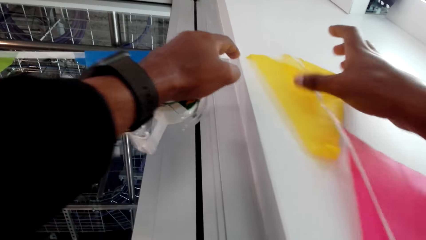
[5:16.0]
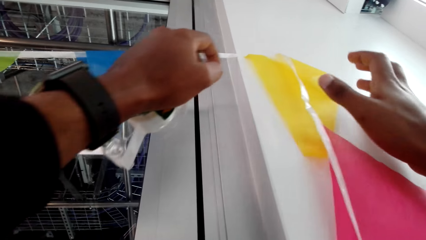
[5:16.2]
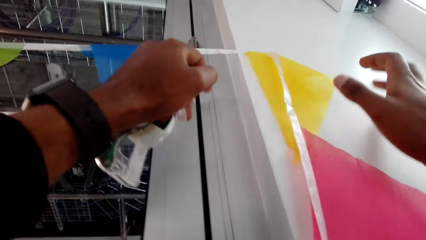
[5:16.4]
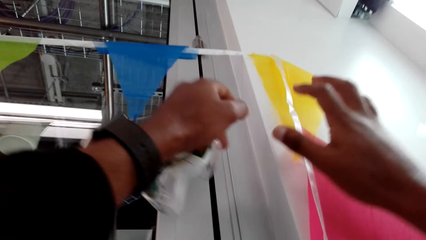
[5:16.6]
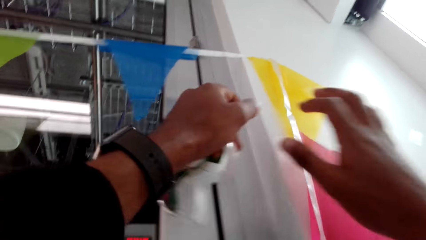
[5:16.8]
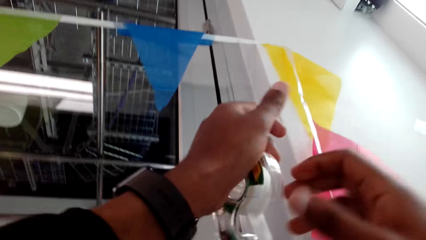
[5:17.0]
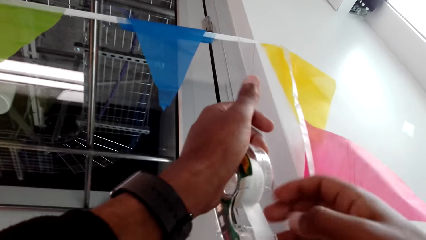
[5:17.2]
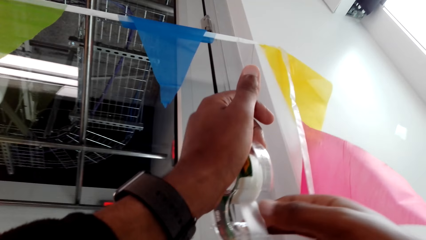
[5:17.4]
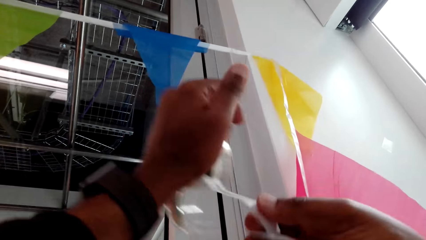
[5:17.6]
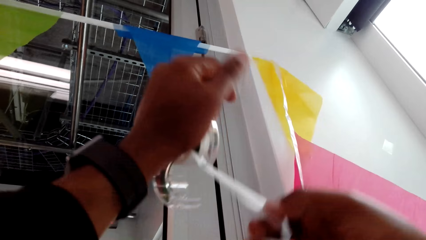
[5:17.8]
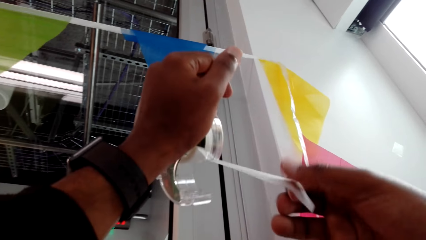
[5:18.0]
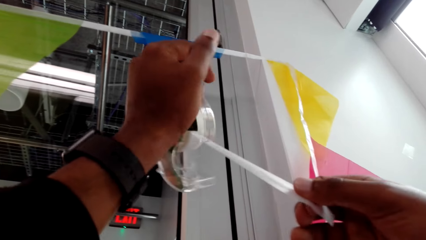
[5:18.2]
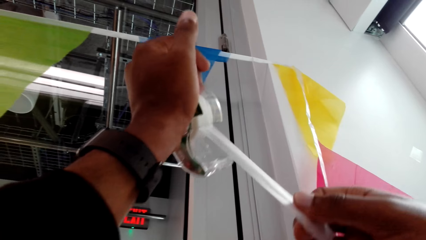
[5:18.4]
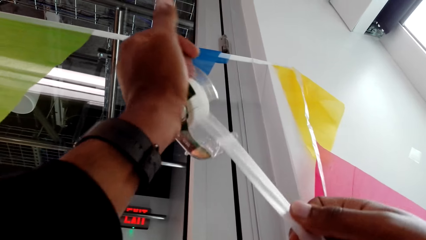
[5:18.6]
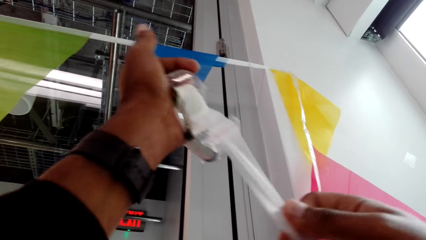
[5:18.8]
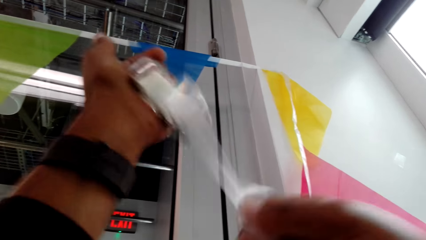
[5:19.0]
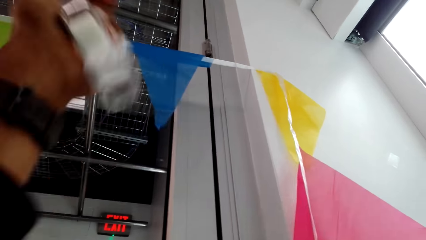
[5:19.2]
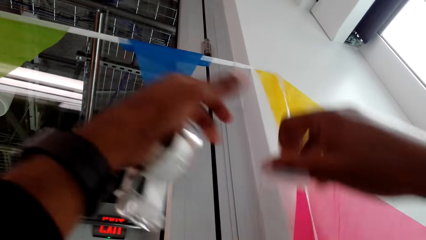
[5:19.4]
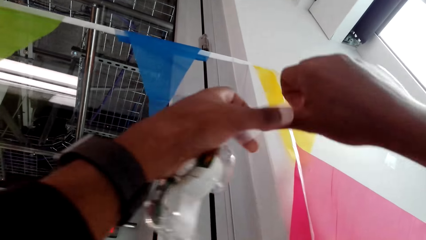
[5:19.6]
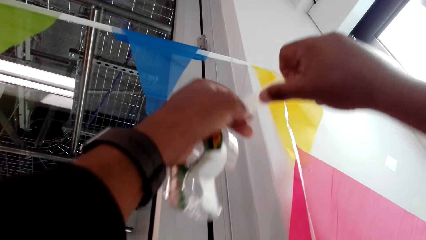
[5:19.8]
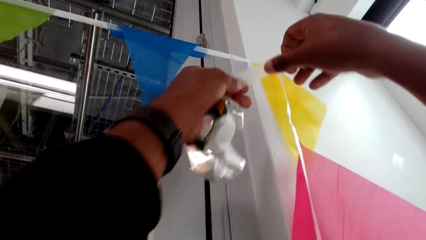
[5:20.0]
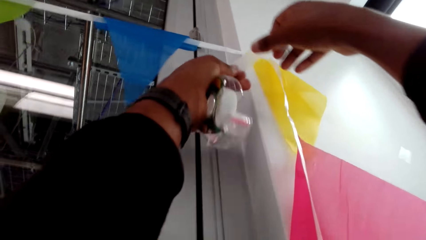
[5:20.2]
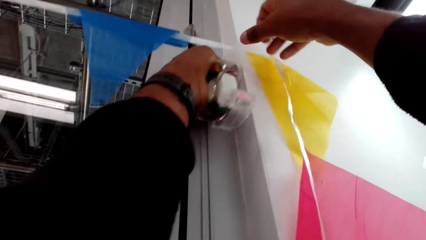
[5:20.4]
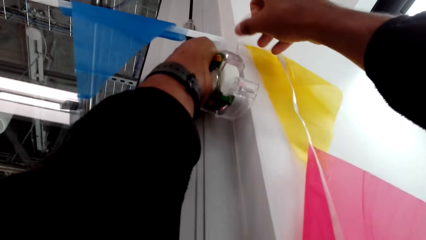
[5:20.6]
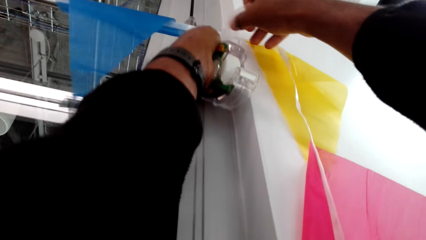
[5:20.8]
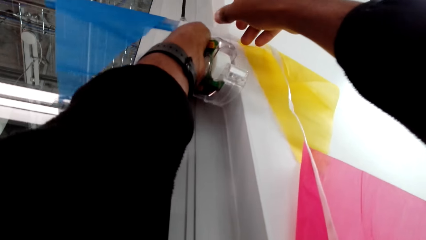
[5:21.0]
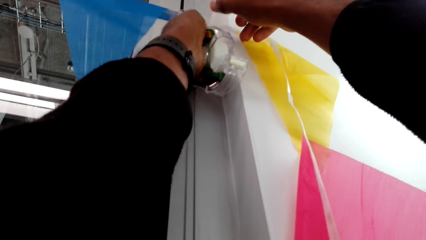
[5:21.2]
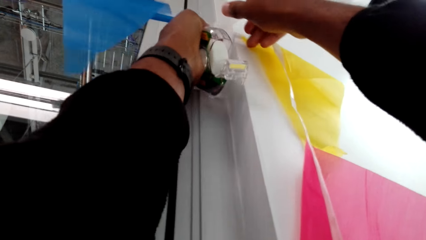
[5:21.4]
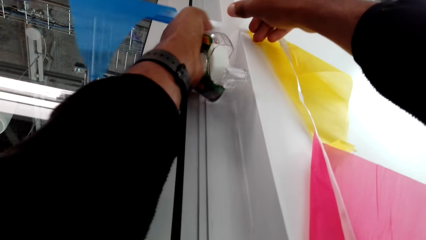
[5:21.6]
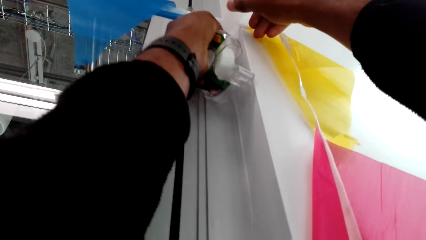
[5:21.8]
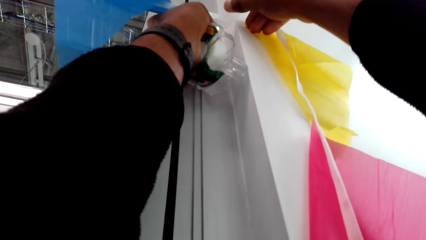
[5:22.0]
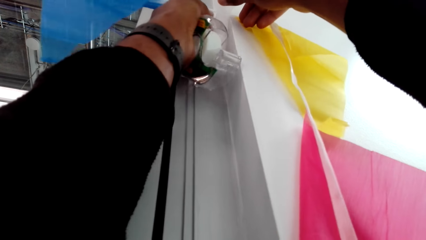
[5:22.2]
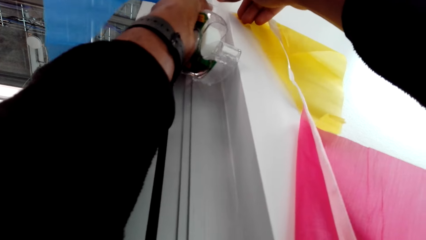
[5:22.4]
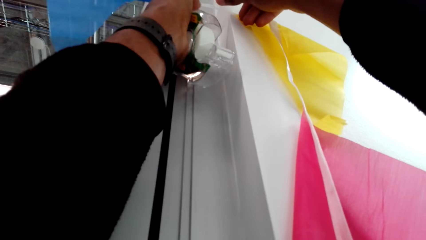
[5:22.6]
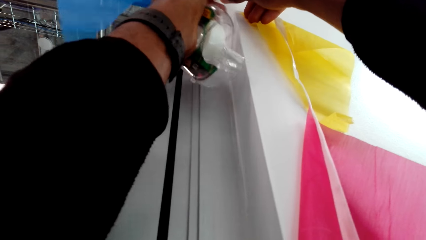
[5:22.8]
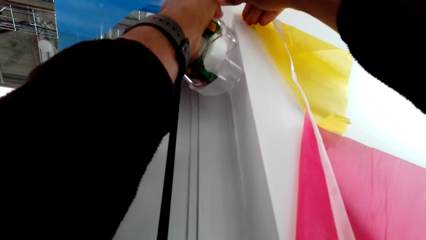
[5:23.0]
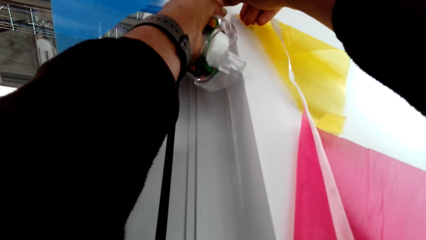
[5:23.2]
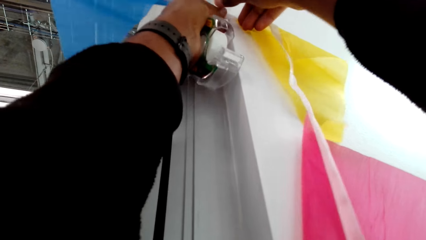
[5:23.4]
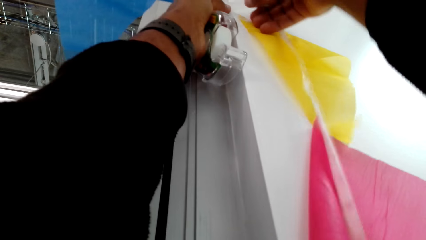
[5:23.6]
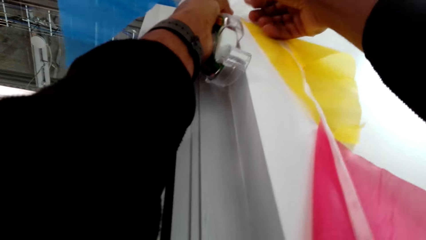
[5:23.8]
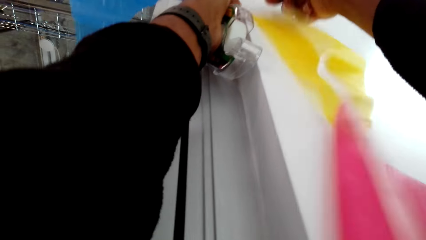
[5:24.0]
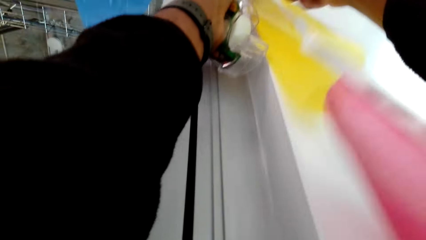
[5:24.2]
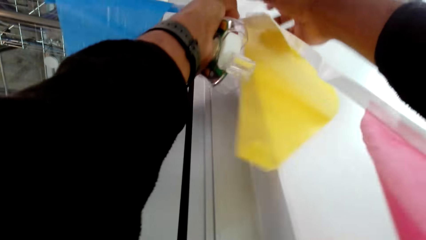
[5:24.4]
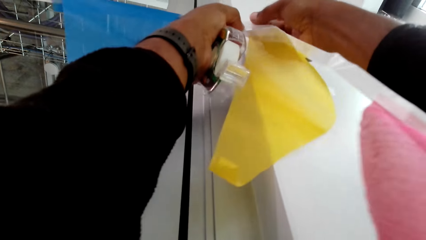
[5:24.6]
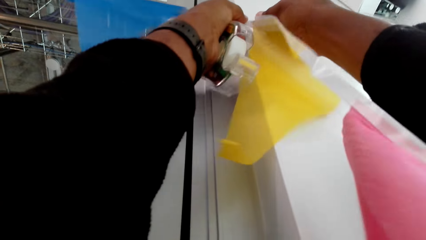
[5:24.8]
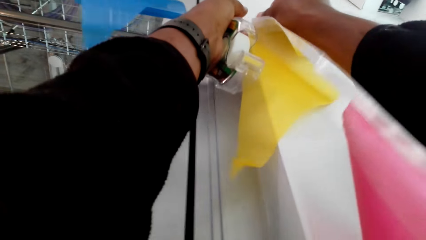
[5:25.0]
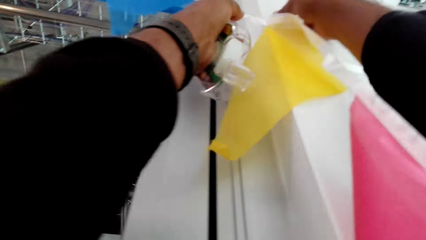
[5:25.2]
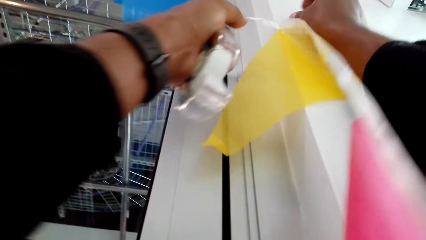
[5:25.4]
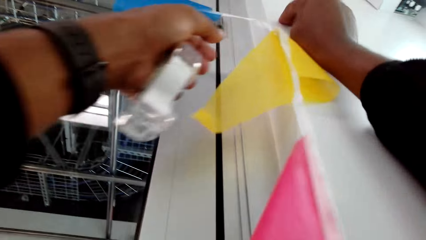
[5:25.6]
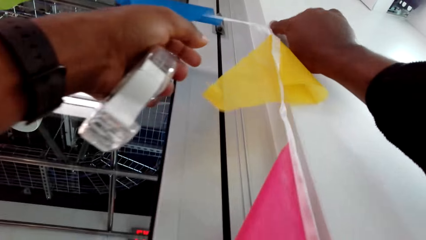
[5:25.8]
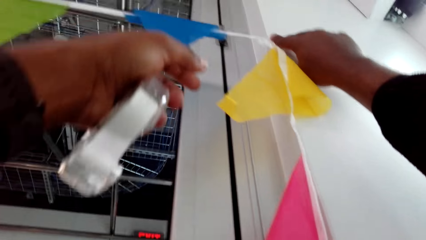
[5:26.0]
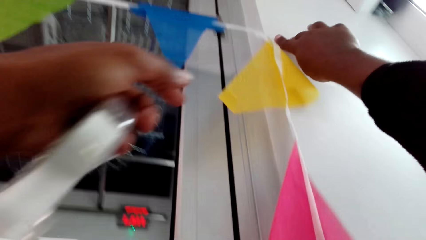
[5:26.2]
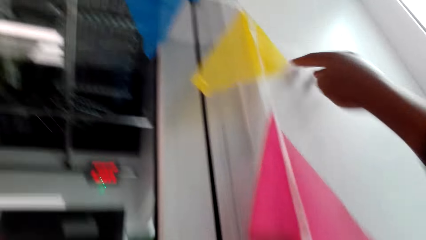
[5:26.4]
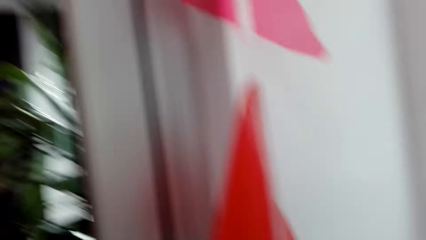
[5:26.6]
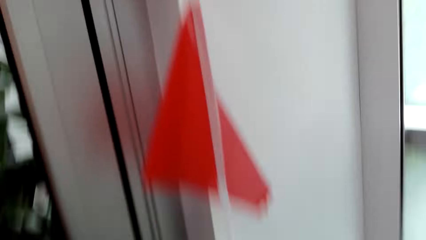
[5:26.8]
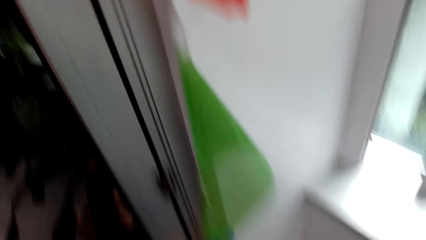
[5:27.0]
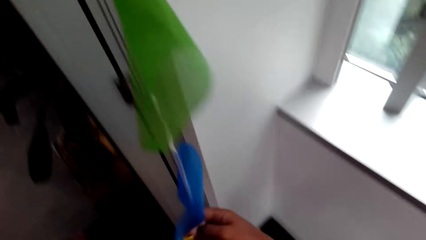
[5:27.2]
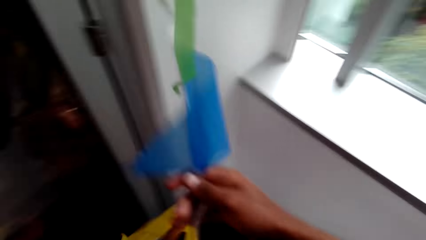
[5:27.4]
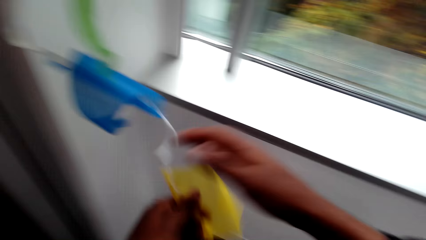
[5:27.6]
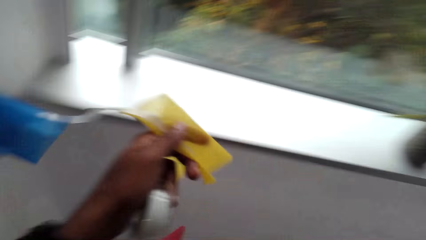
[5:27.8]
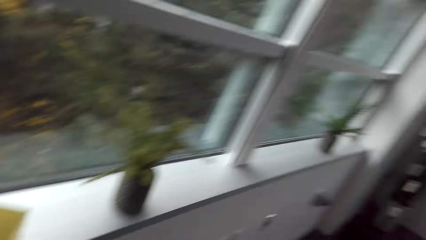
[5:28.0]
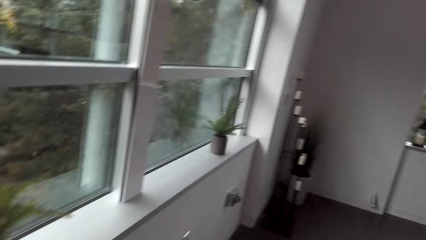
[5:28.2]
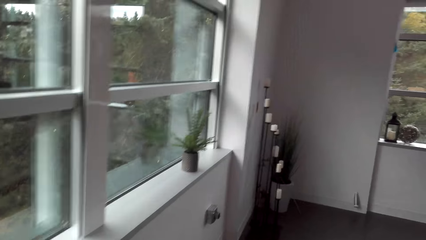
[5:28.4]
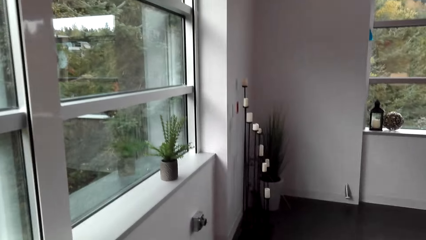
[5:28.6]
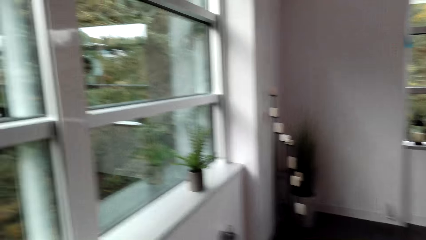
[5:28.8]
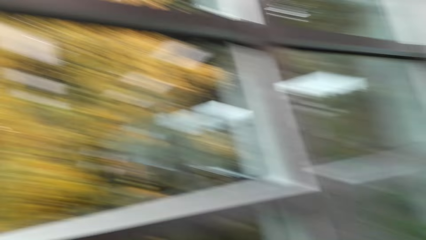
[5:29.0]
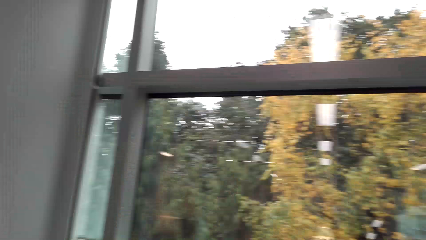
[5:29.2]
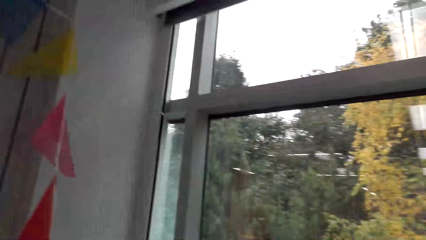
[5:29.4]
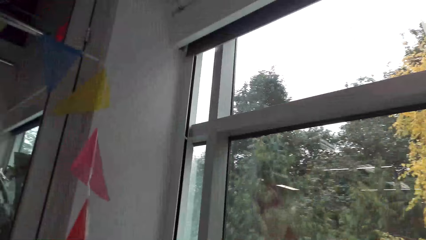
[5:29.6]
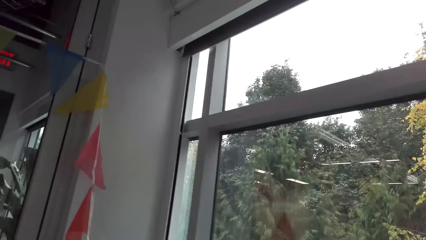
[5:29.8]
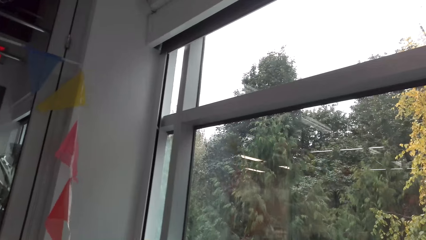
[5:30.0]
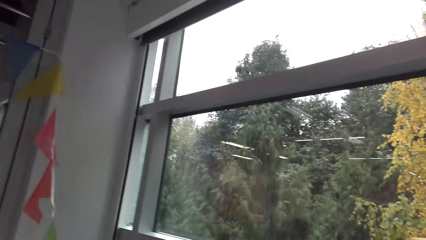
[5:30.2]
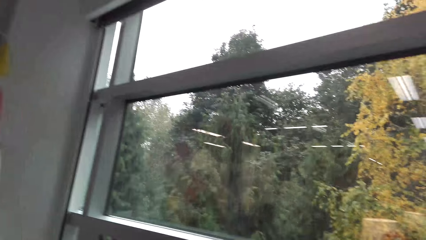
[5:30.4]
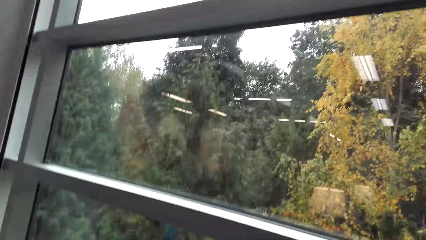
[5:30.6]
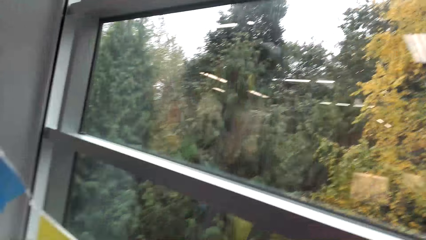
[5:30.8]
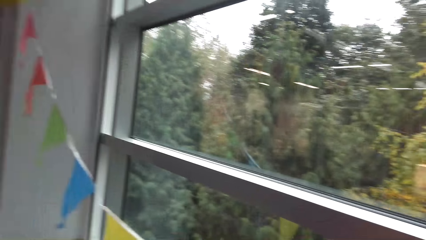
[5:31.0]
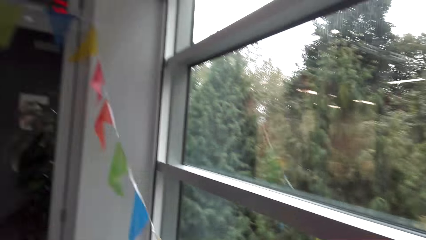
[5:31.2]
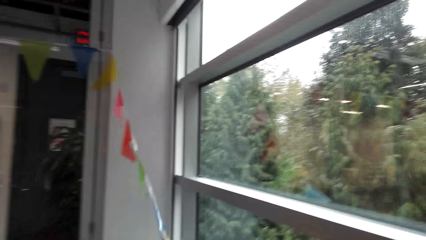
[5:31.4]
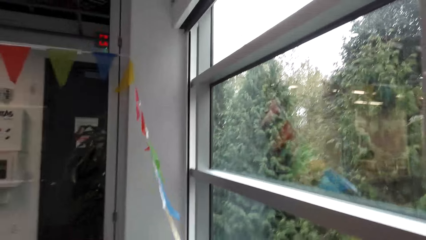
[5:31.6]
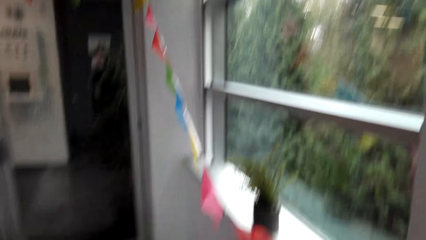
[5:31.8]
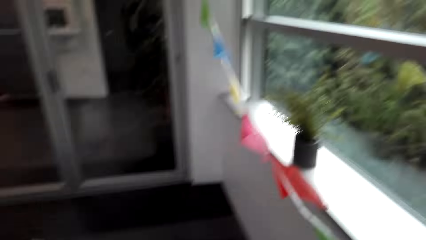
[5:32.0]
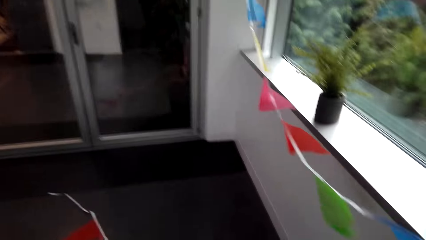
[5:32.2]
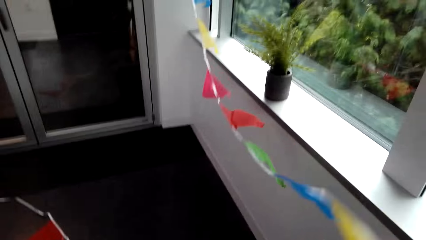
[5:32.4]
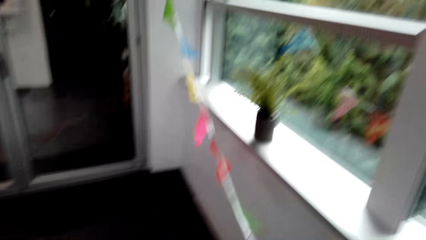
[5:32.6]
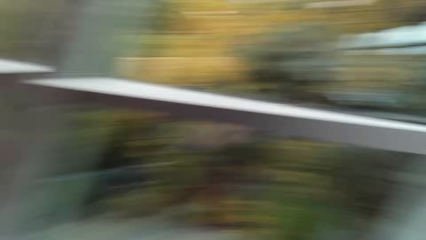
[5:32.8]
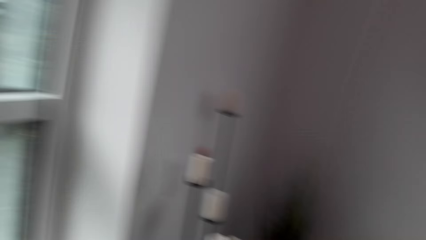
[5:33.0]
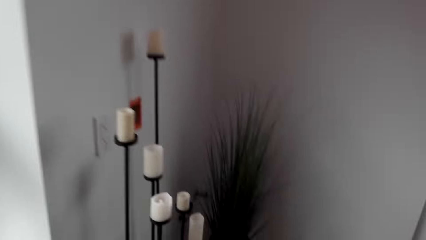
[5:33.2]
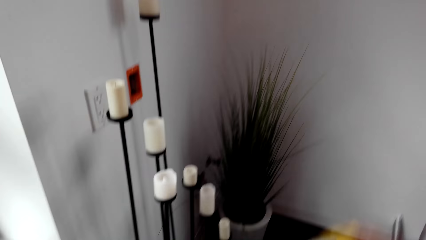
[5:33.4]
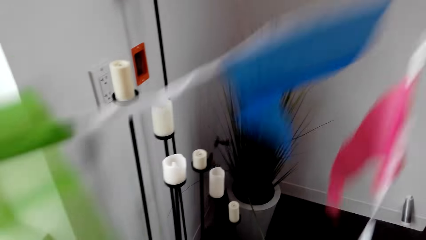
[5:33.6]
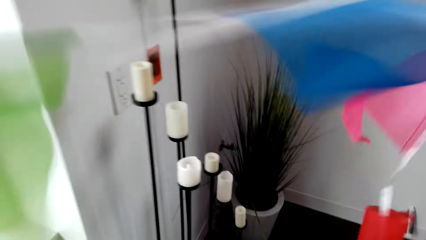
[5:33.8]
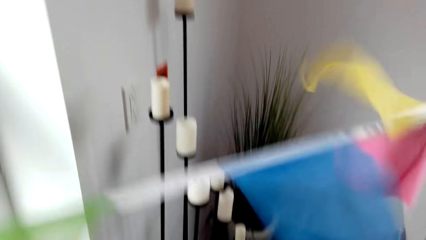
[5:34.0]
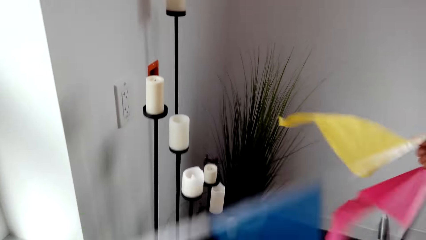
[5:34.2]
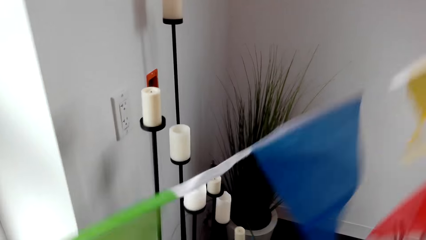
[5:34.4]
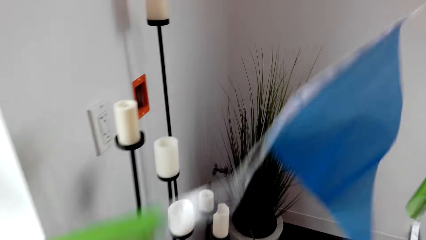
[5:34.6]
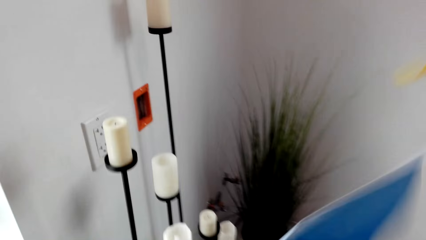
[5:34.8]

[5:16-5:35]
The camera wearer pulls the masking tape. They cut the masking tape. They stick the decoration on the wall. They pick up the decoration. They hold something. They look around the apartment. They inspect the decoration. They stare at the decoration.
